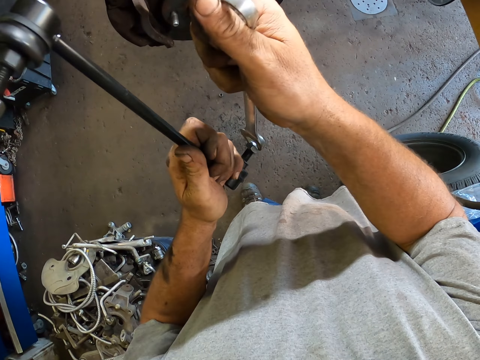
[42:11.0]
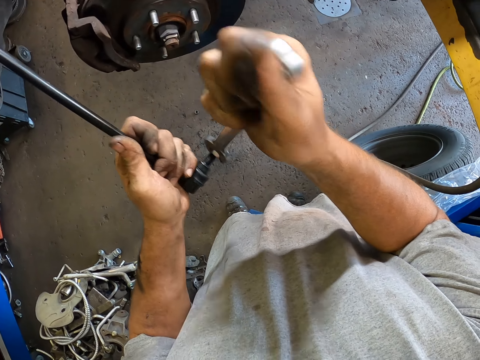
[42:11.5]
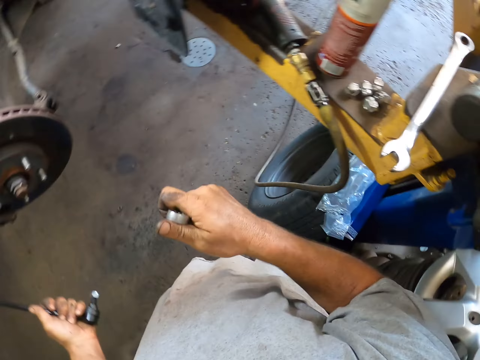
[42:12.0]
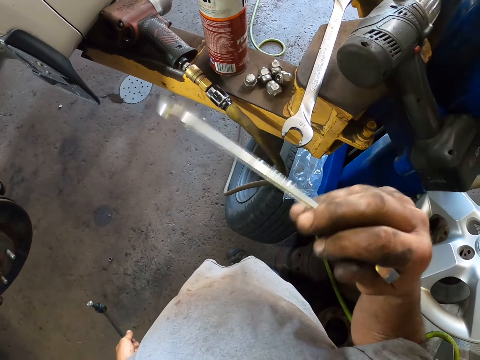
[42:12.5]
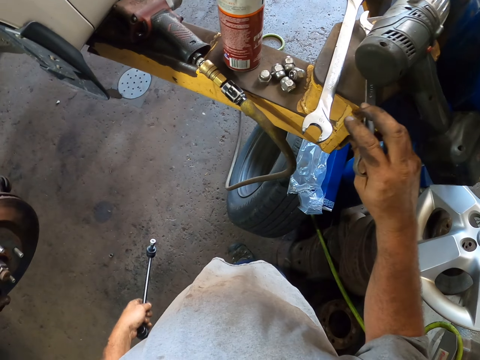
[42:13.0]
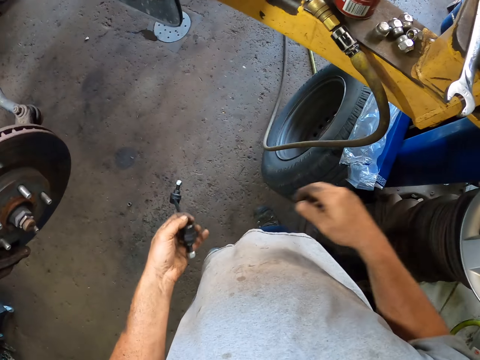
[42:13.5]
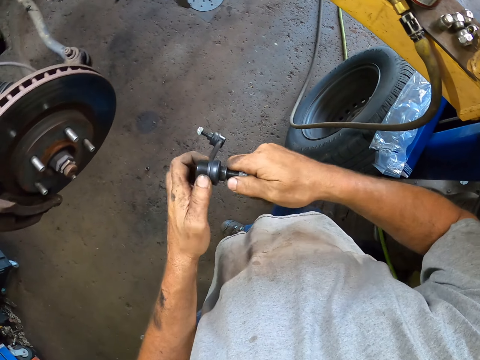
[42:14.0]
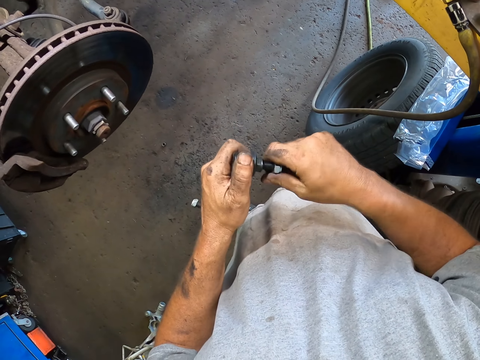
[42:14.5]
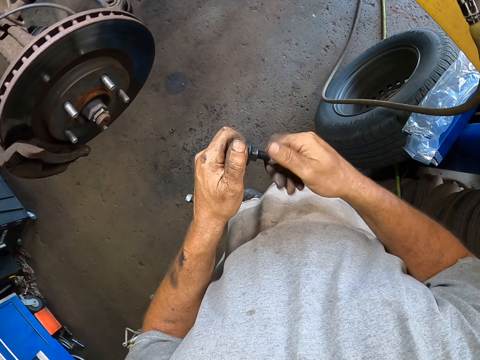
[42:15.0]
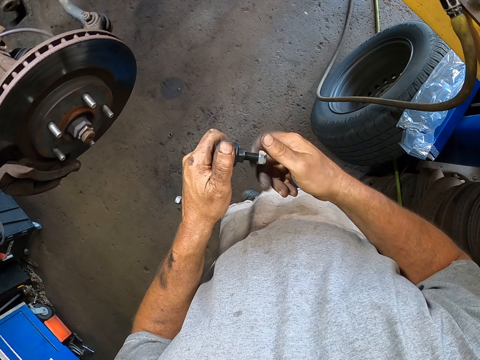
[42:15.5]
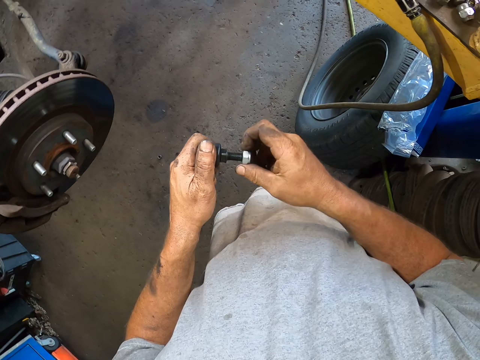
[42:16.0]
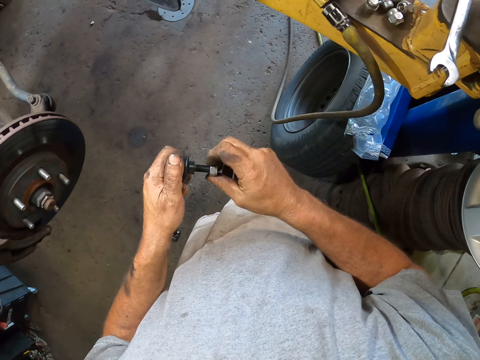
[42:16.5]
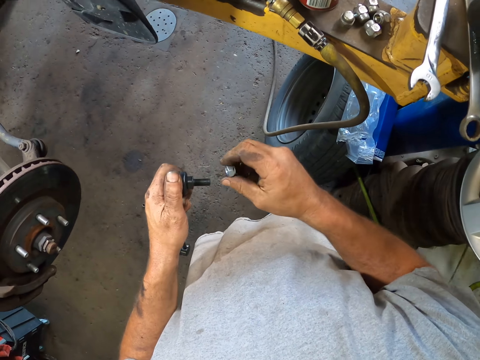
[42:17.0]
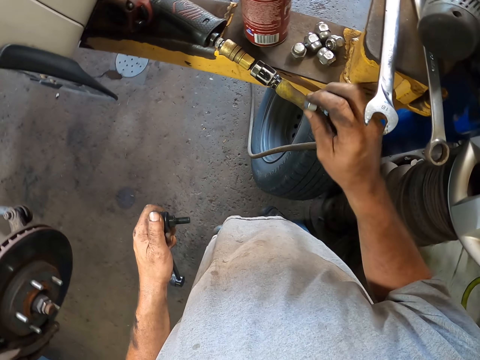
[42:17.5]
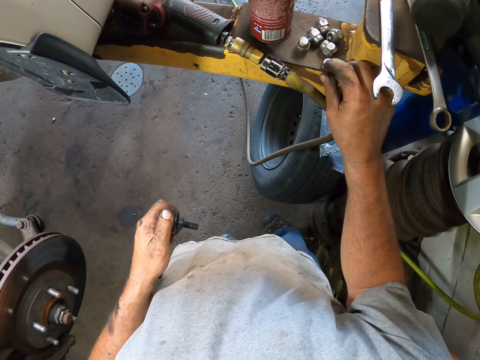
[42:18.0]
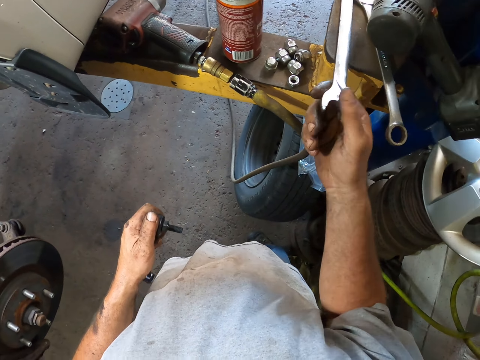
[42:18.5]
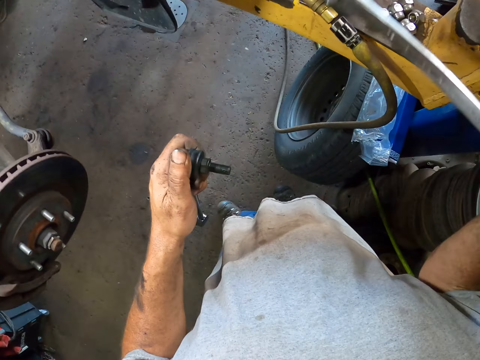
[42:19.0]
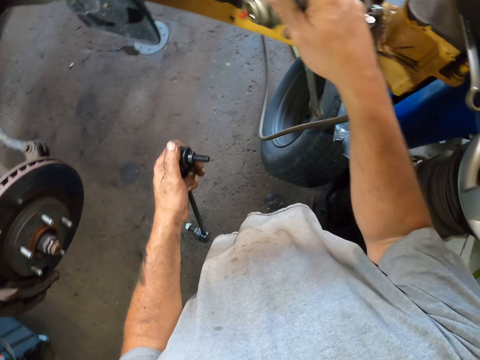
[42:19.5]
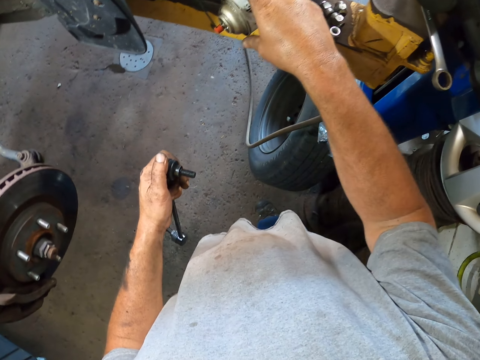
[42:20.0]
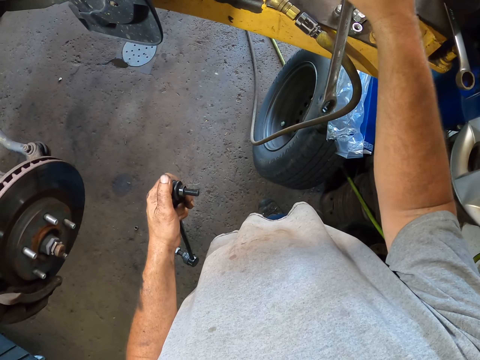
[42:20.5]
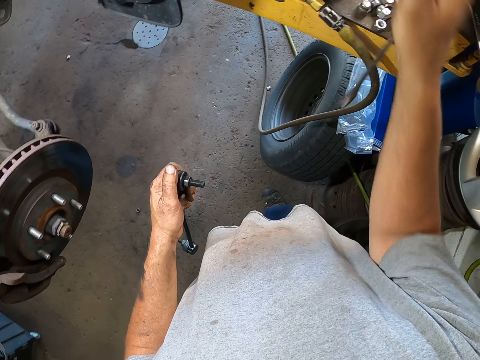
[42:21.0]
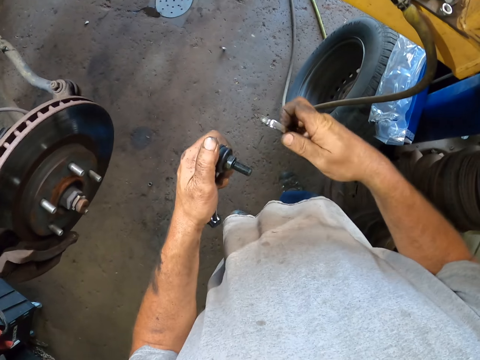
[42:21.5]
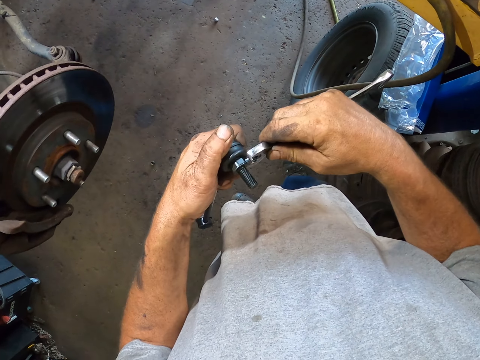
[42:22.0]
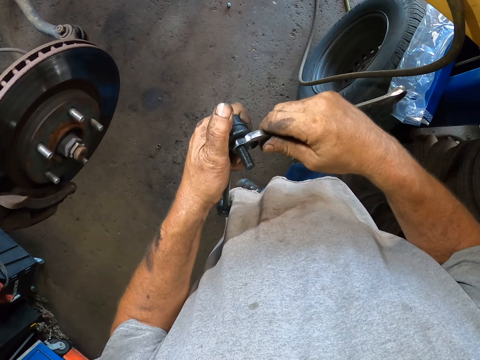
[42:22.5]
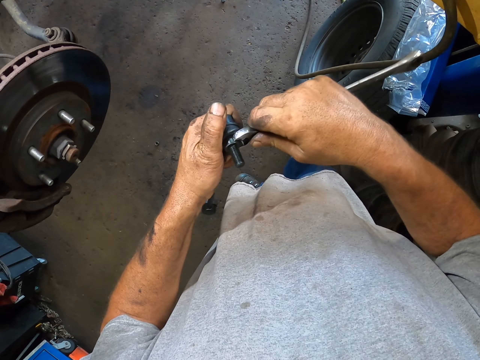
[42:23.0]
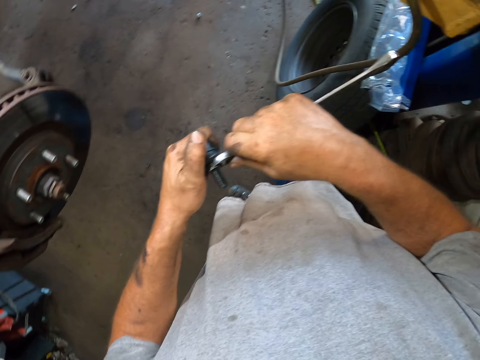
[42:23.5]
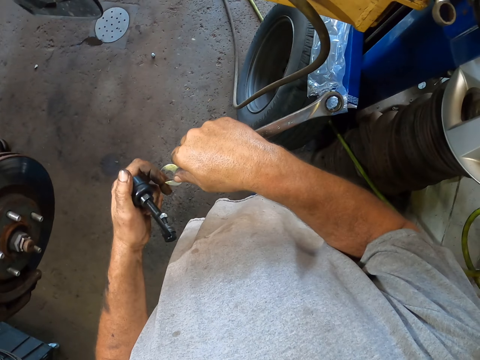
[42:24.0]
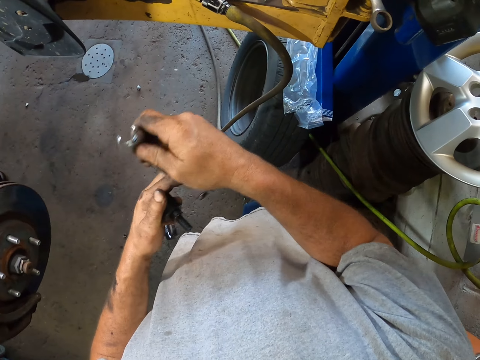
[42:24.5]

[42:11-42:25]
The camera wearer places the wrench on the car lift. He loosens the nut with his hand. He places the nut or bolt on the car lift. He picks the wrench from the car lift. He loosens the nut with the wrench.

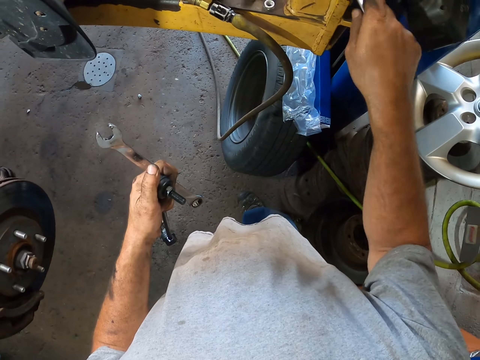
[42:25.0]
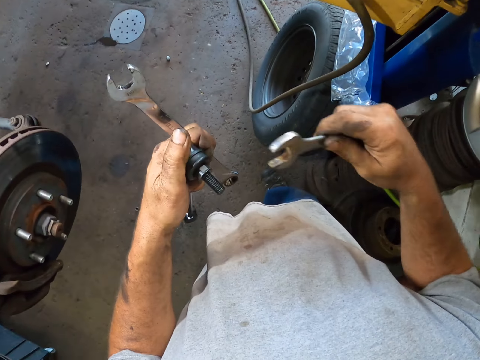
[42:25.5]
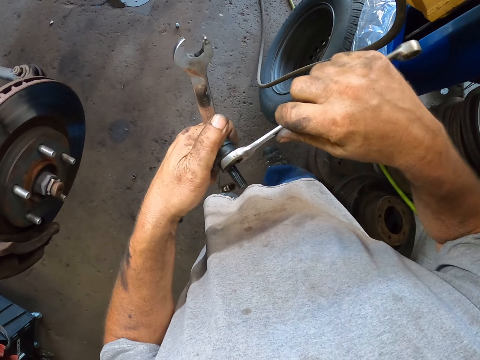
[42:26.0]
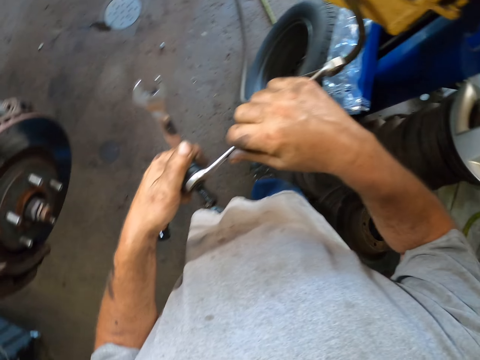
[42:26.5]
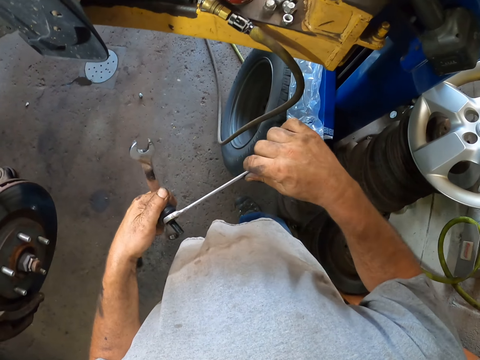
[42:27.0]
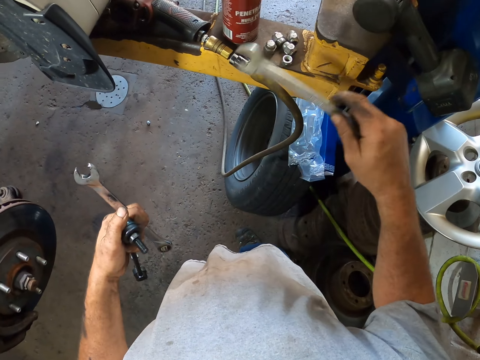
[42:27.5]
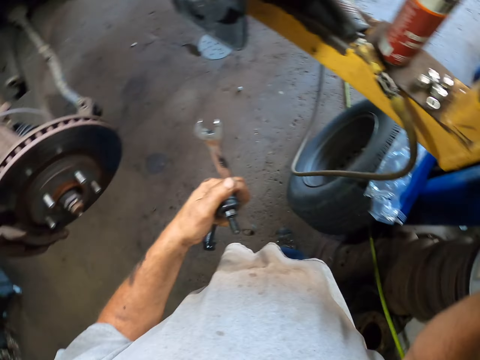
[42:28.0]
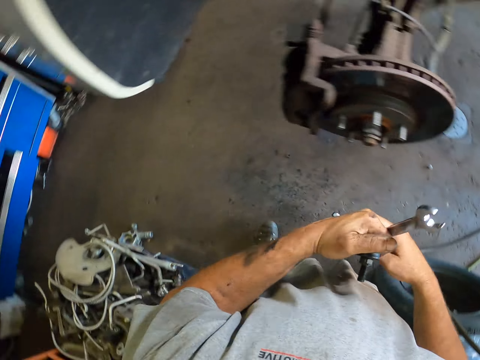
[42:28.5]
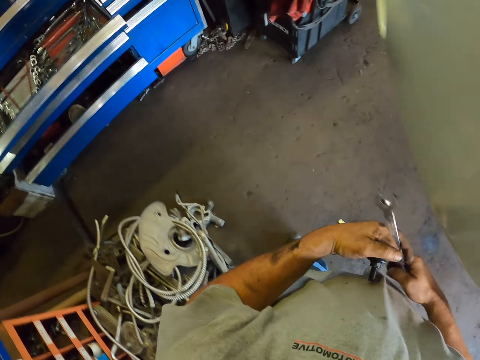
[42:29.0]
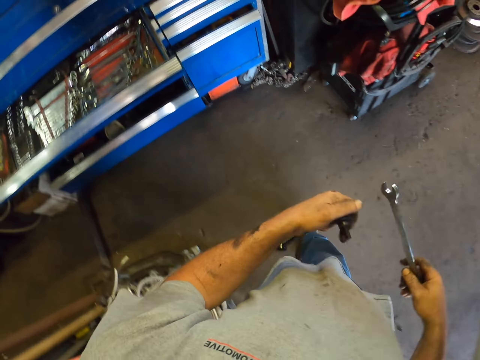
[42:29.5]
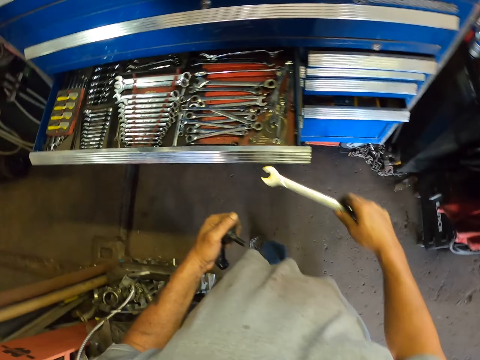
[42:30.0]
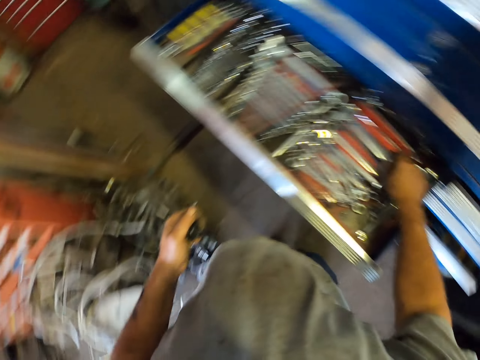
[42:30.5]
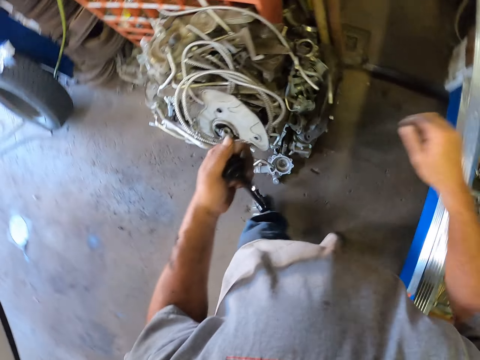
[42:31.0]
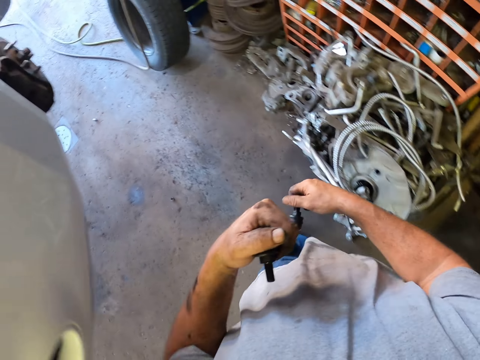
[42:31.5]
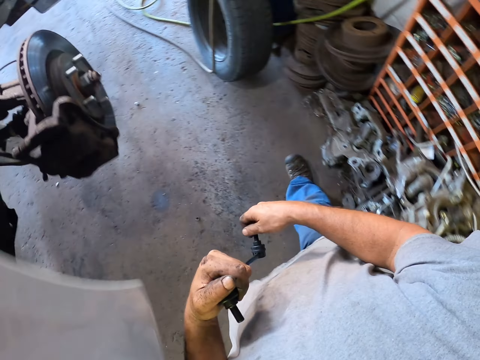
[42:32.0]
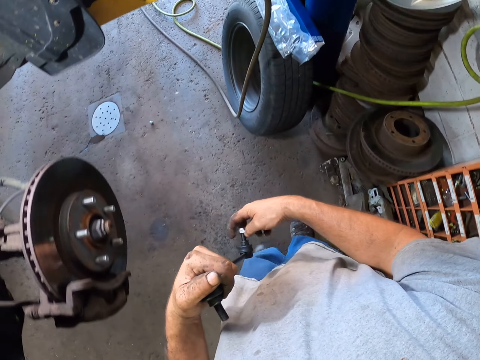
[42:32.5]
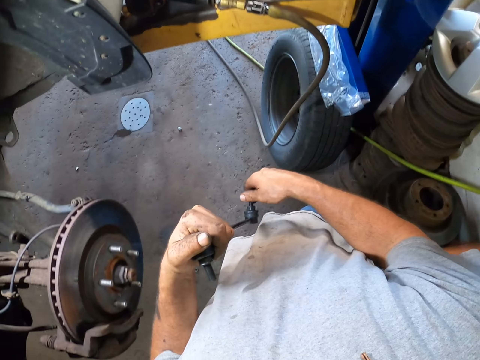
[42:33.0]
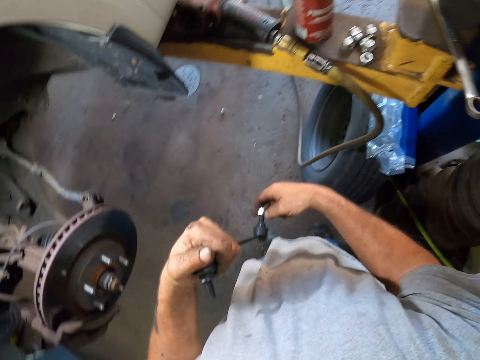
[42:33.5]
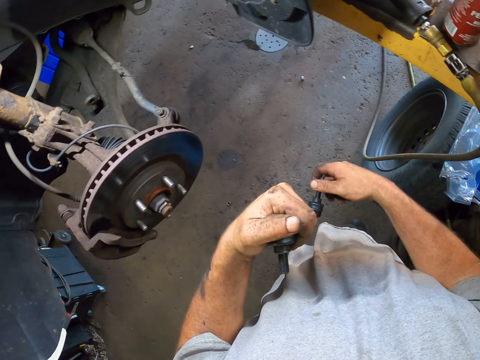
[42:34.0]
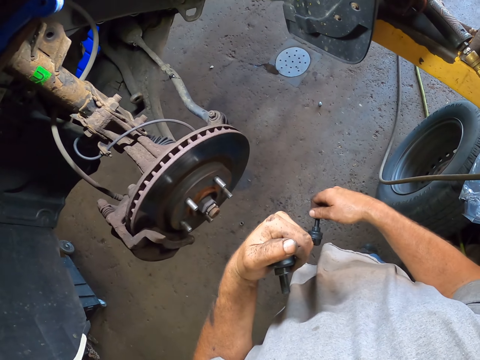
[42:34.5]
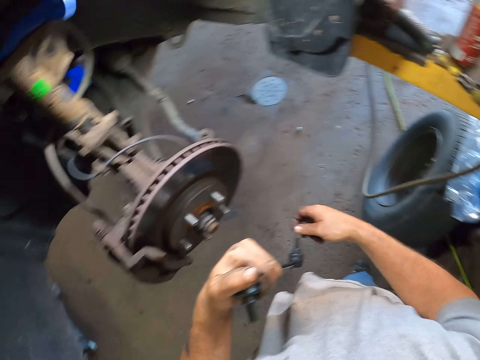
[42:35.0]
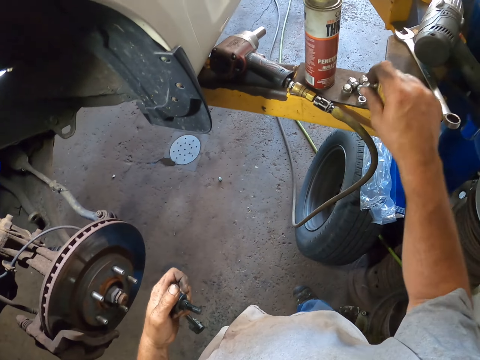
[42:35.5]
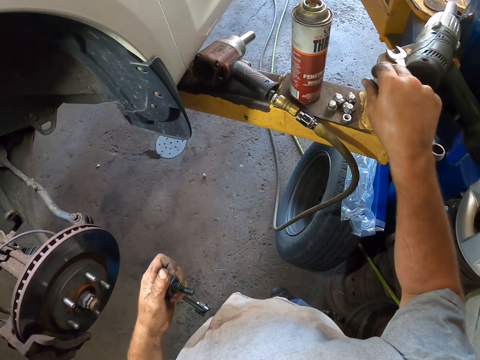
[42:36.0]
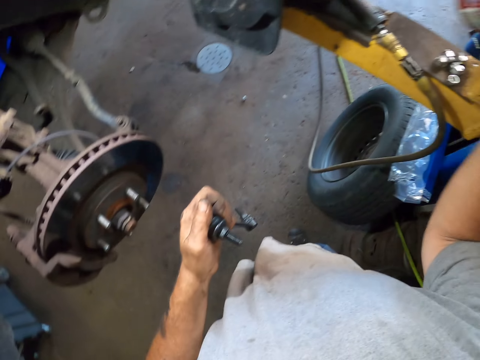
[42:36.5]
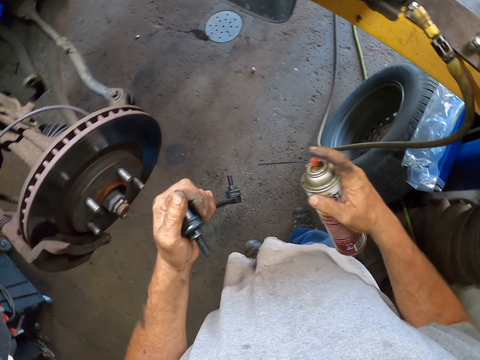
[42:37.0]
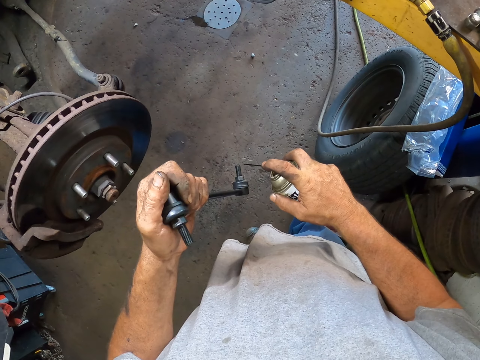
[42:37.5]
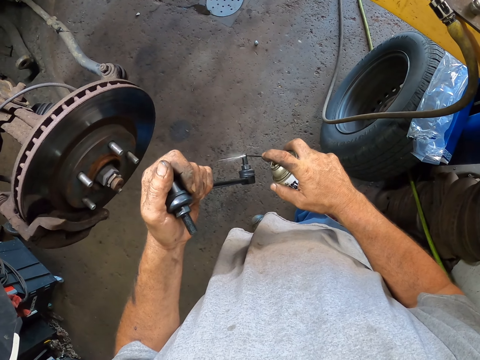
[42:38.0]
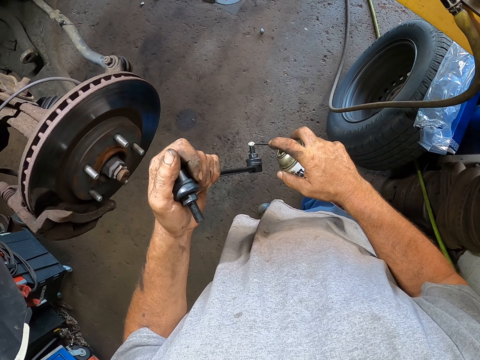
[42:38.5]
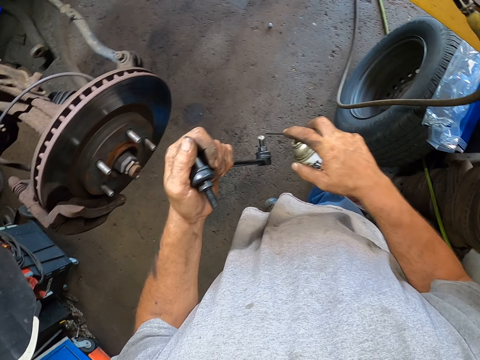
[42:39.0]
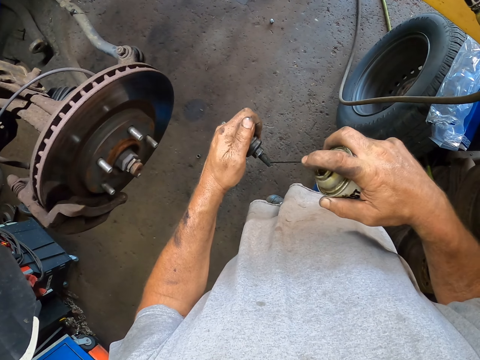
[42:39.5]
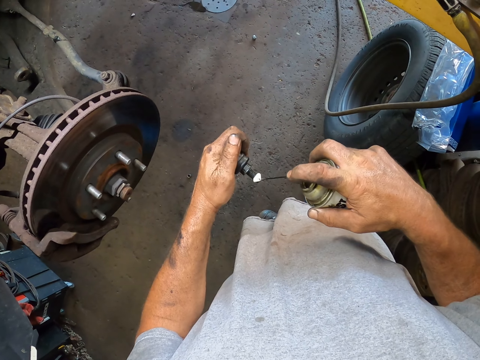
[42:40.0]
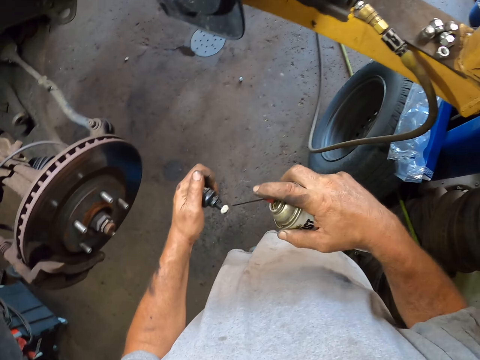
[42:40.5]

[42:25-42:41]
The camera wearer picks up the wrench from the car lift. He loosens the nut with the wrench. He places the wrench on the car lift. He walks to the toolbox. He places the wrench in the toolbox, in a drawer. He walks in the garage. He loosens the nut with his right hand. He places the nut on the car lift. He picks up the penetrating oil from the car lift and sprays the penetrating oil on the wrench.
